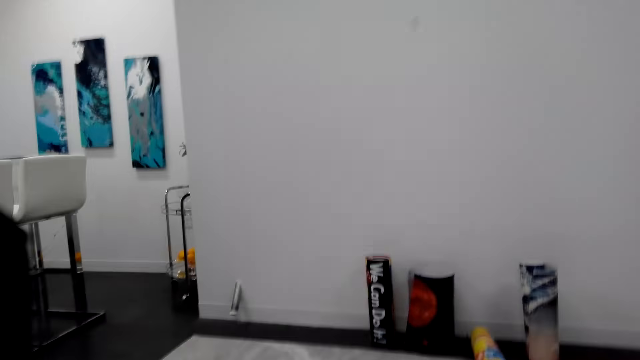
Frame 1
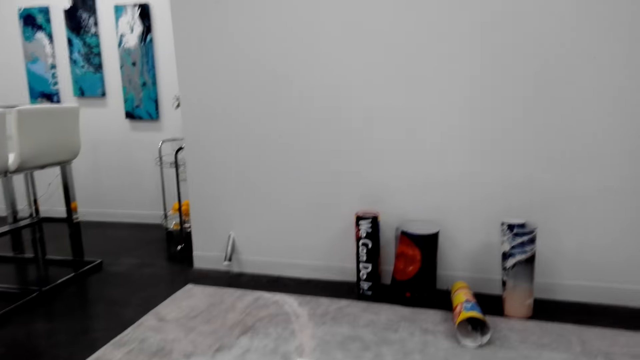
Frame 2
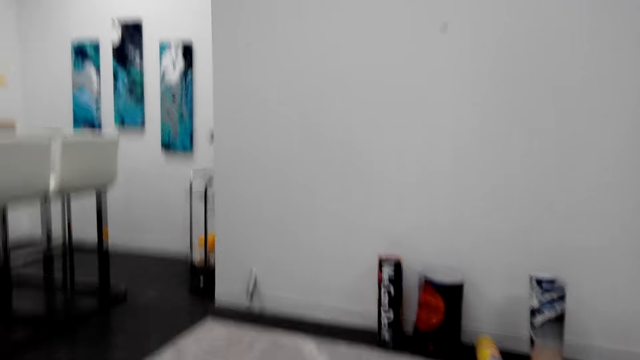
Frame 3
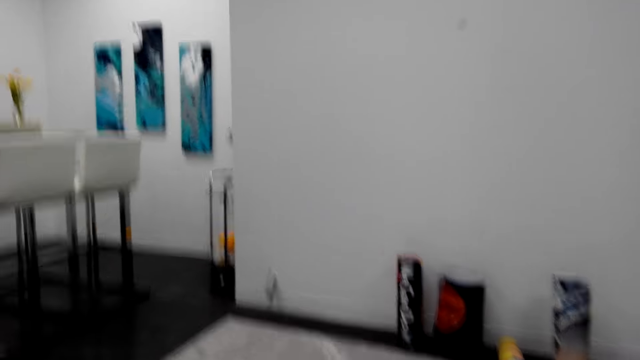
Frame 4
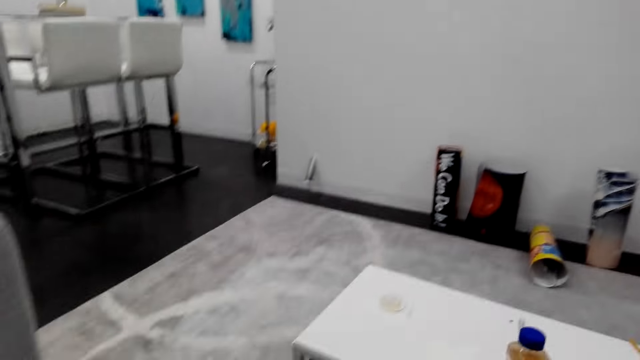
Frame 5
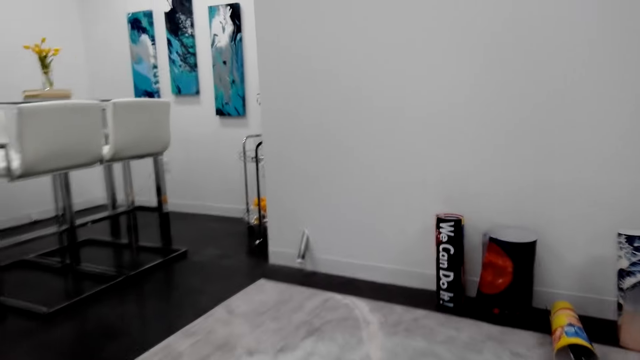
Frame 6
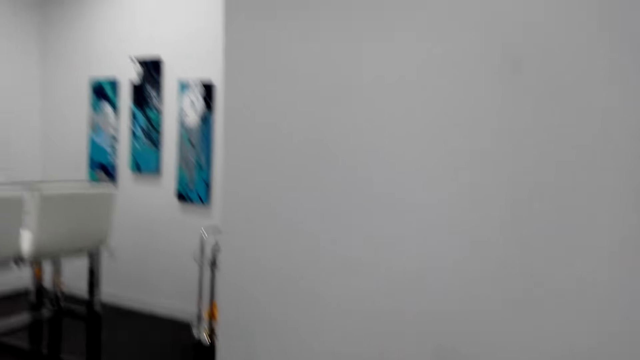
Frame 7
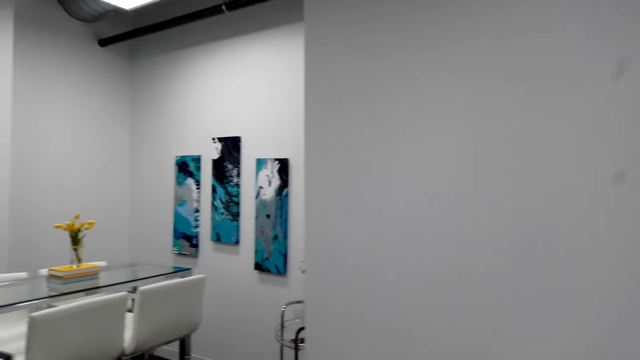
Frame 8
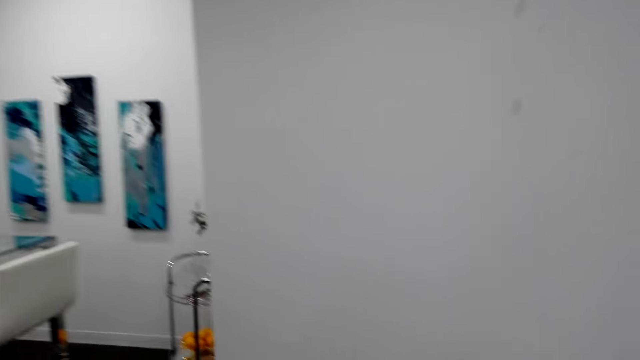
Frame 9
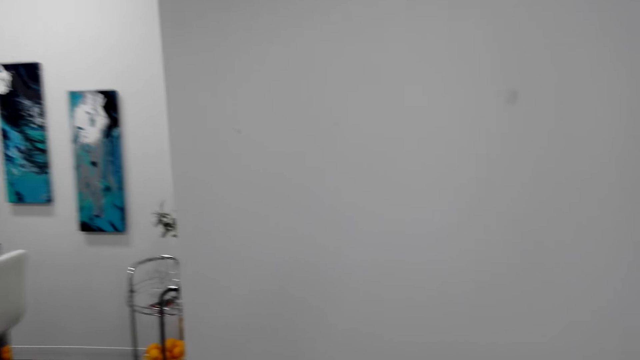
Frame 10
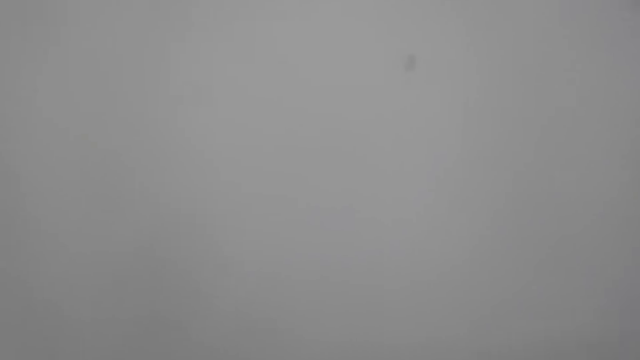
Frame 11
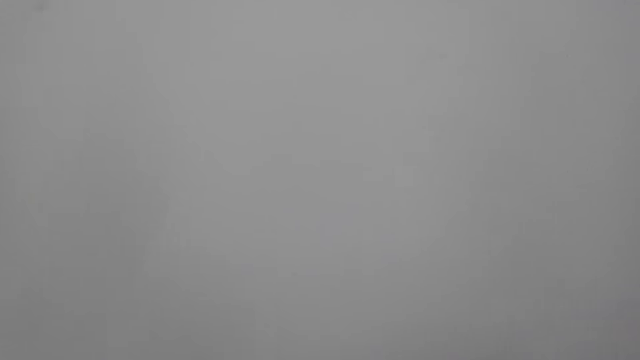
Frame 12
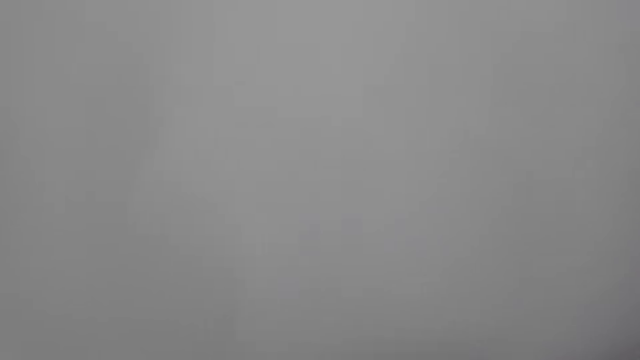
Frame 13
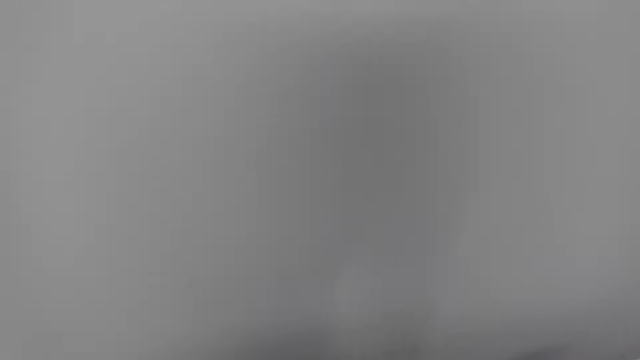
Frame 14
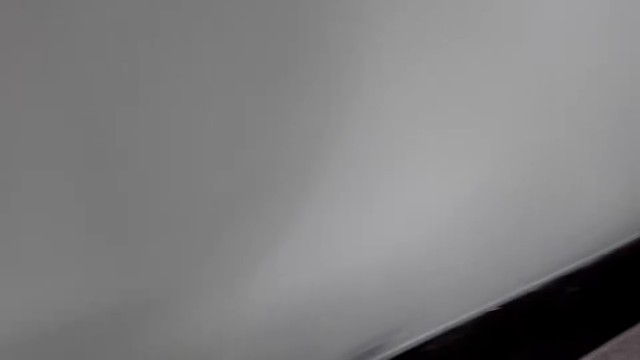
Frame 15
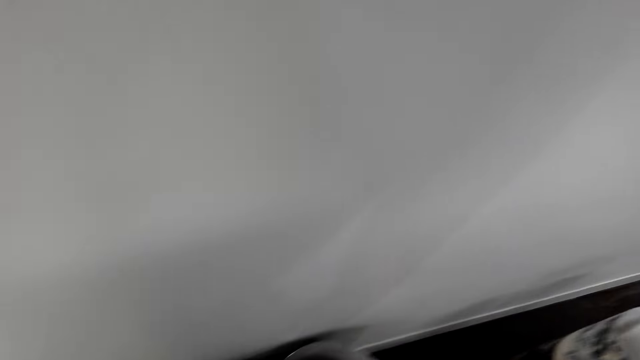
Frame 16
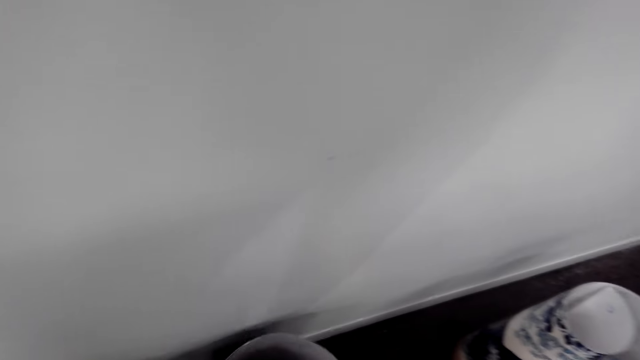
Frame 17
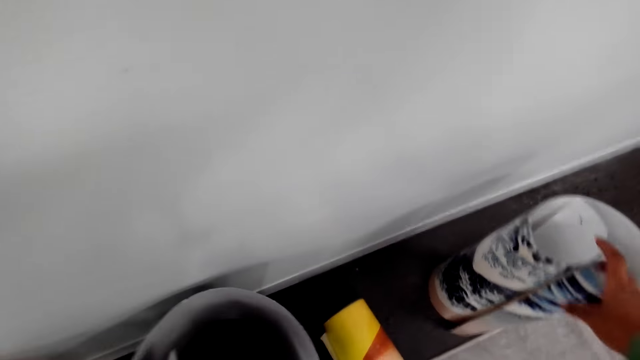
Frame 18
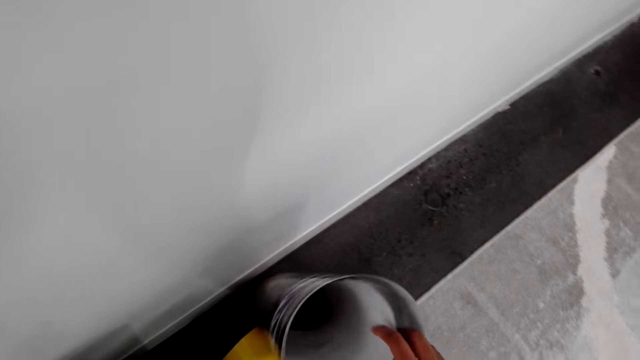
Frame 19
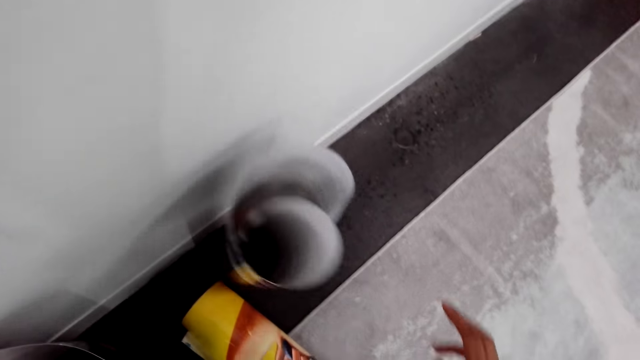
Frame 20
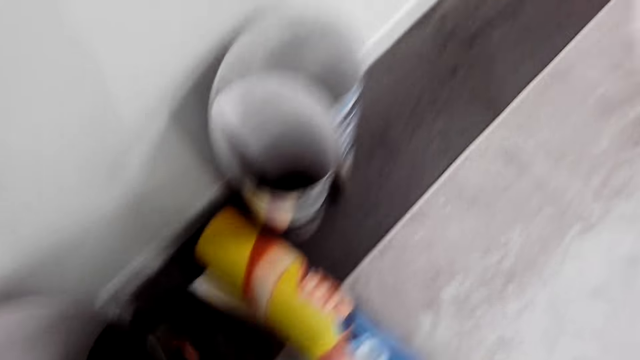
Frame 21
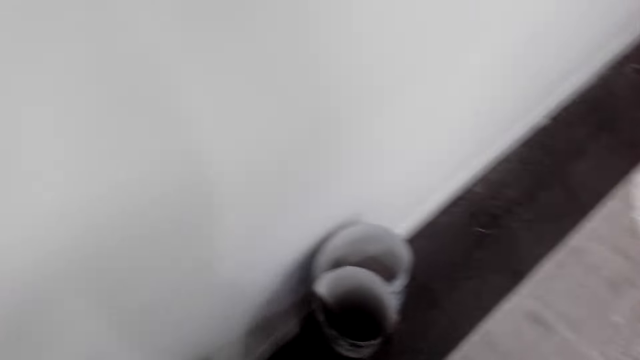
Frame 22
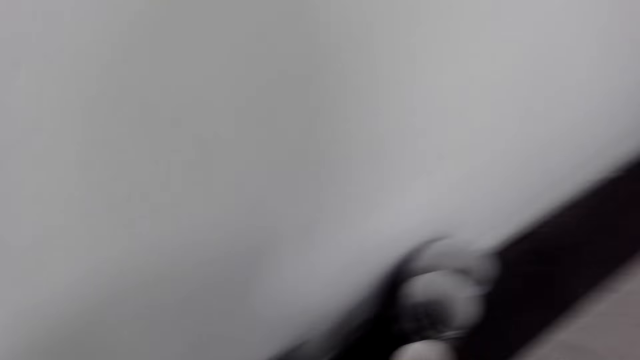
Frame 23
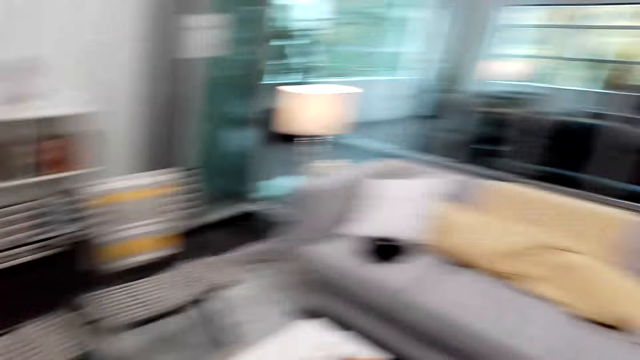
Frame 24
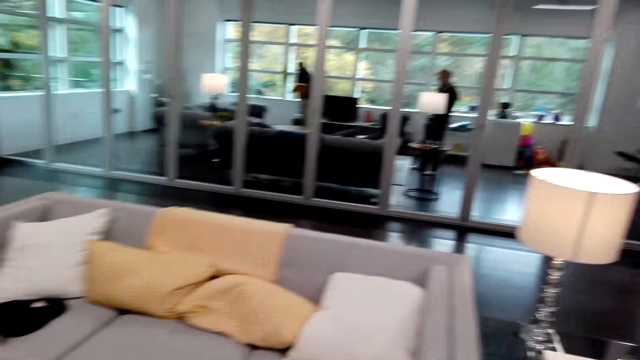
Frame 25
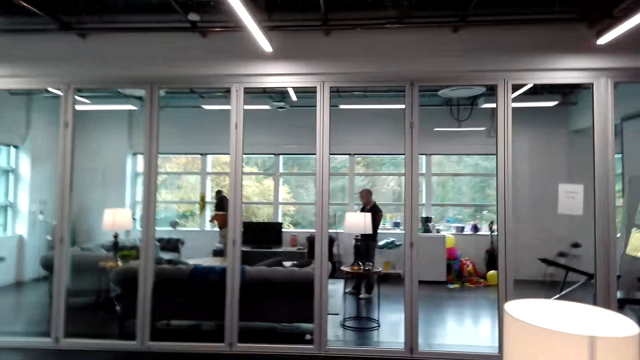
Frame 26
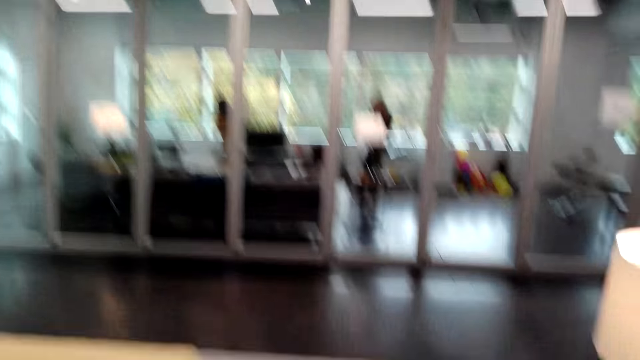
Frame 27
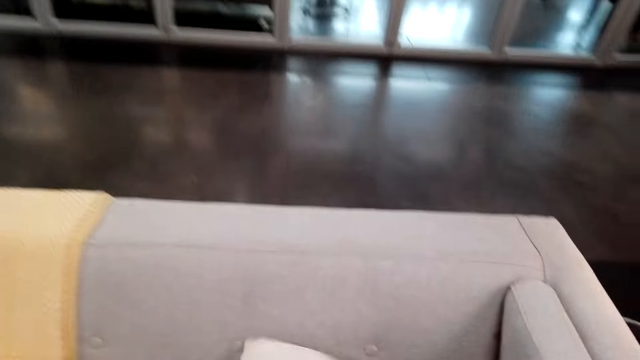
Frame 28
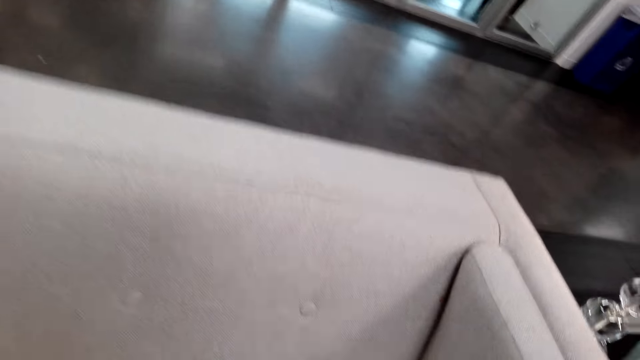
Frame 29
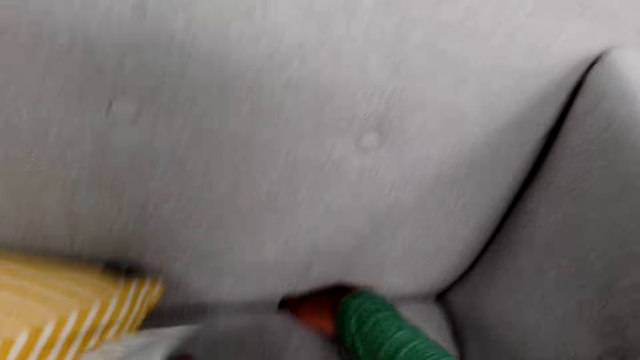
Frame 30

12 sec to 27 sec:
The camera wearer walks in the room. They touch a rolled banner and push the rolled banner on the table. They look around. A person stands in the room. Another person stands in the room.

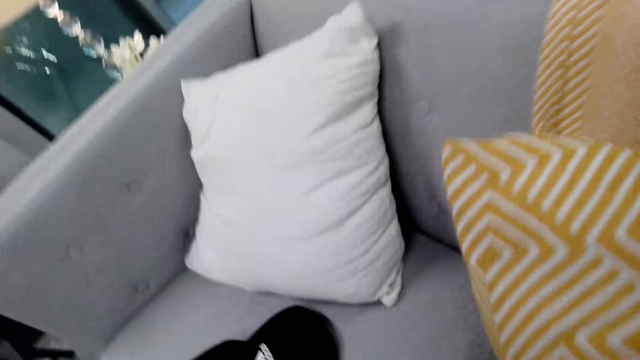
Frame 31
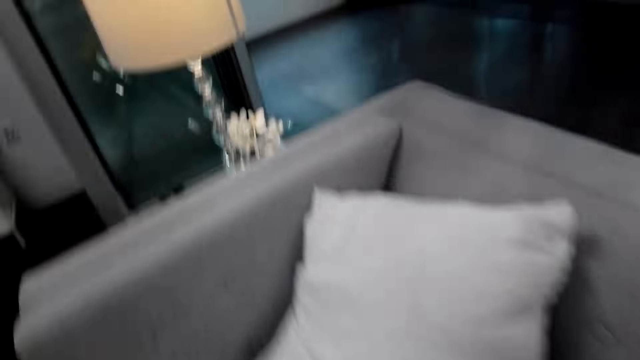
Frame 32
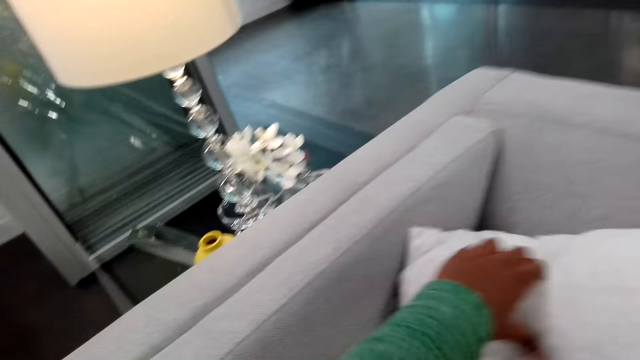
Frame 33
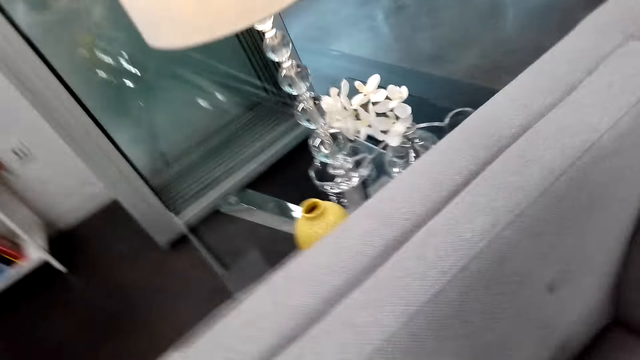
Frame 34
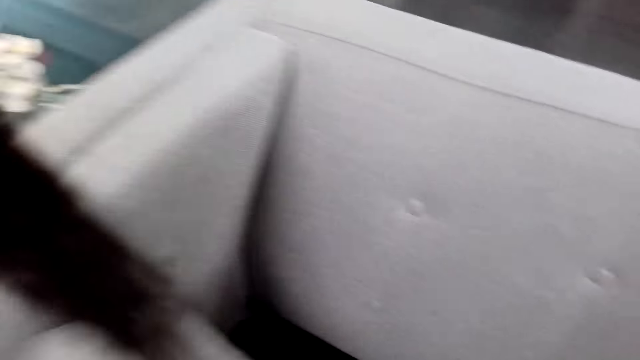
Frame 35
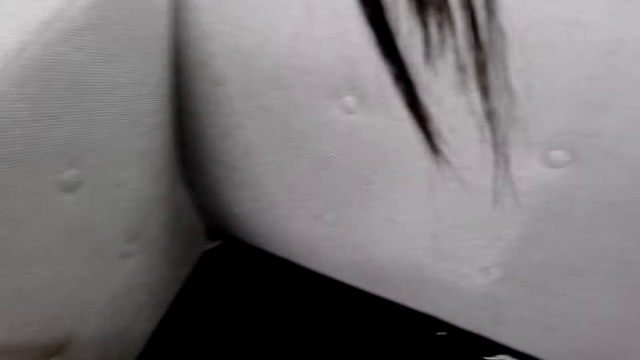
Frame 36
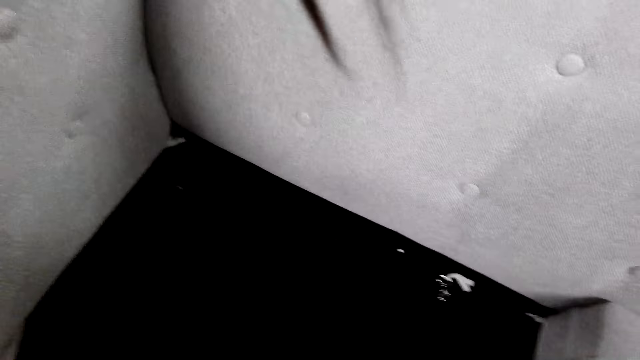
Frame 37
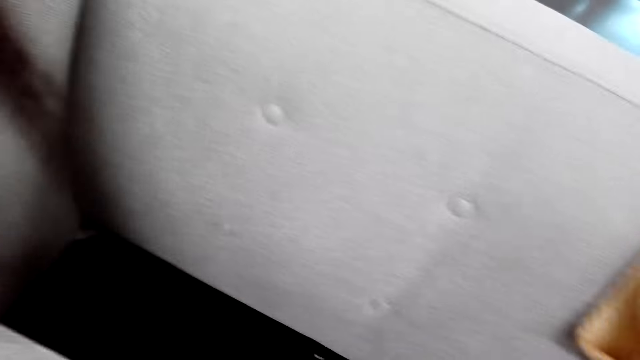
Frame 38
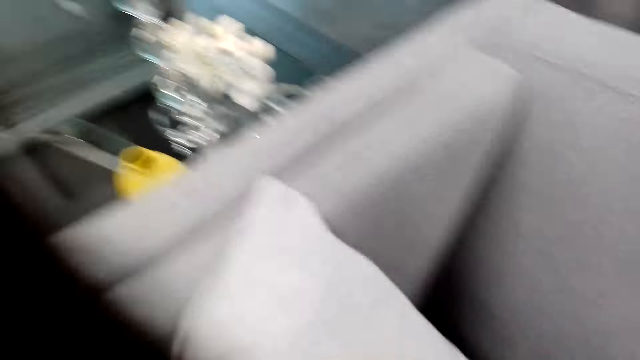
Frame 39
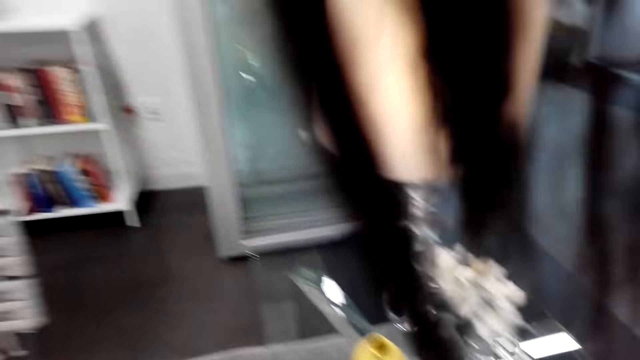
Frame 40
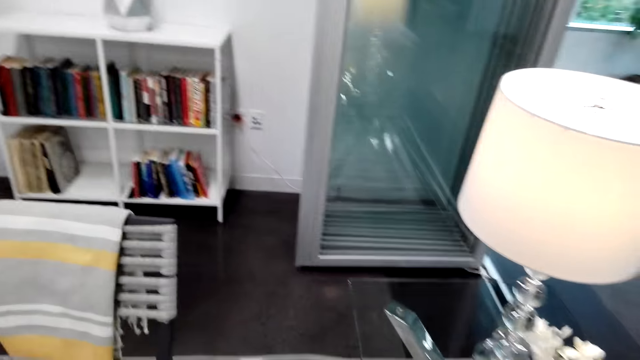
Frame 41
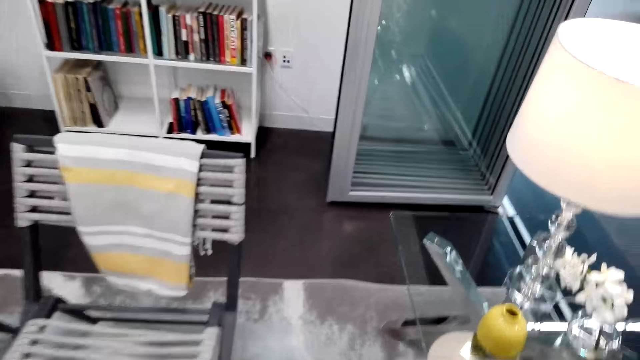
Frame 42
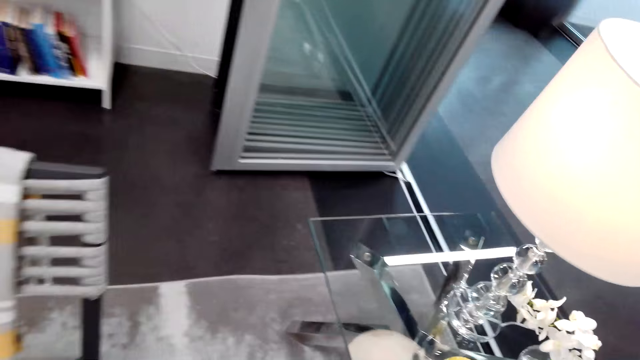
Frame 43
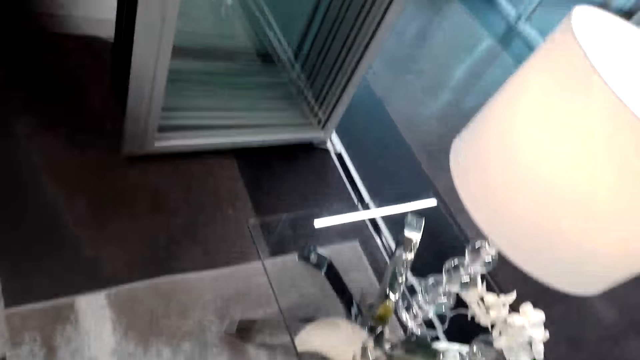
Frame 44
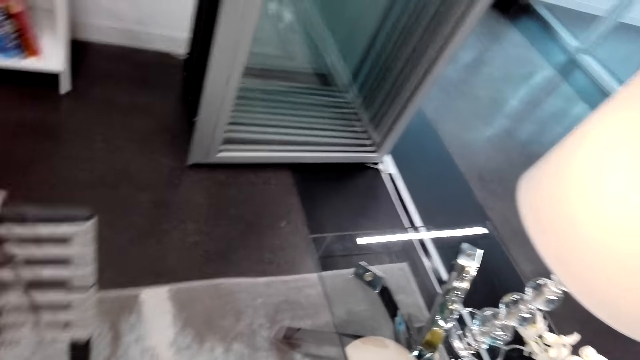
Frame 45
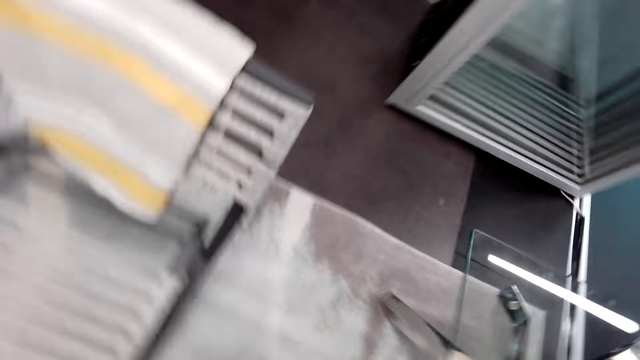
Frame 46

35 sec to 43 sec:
The camera wearer moves a pillow on the chair. They talk.
